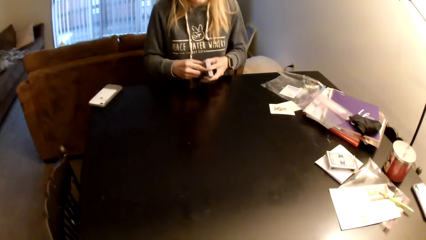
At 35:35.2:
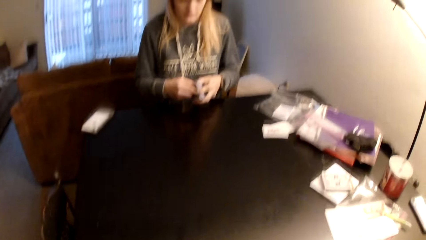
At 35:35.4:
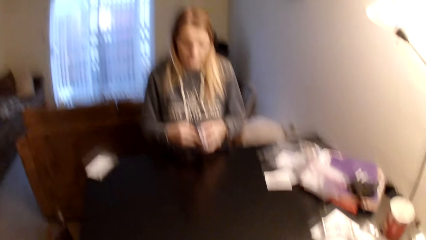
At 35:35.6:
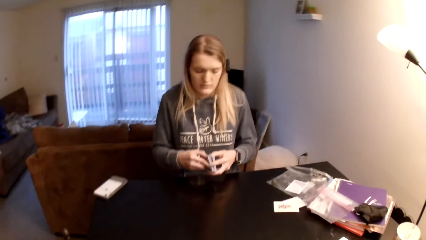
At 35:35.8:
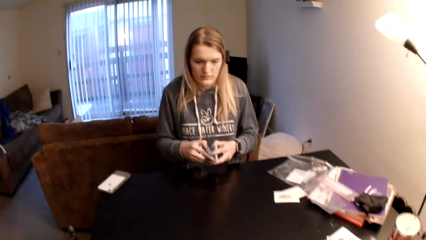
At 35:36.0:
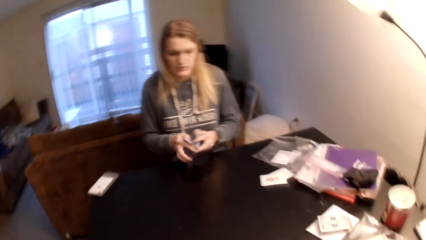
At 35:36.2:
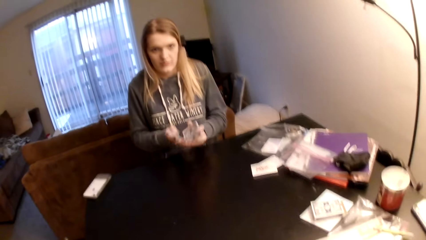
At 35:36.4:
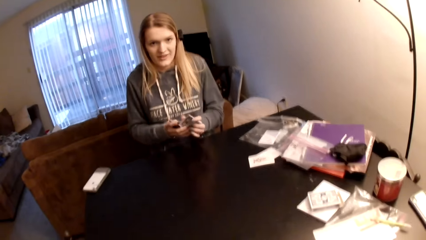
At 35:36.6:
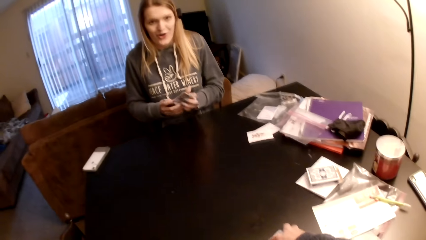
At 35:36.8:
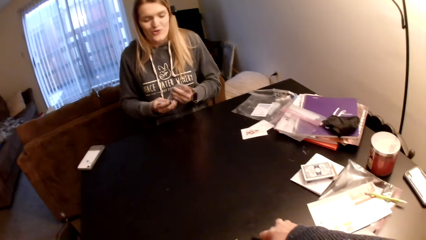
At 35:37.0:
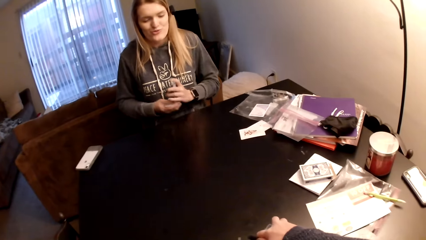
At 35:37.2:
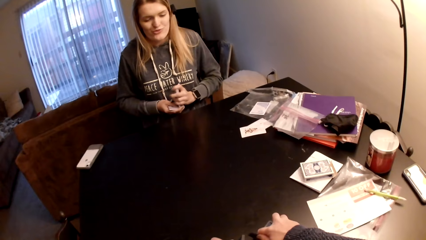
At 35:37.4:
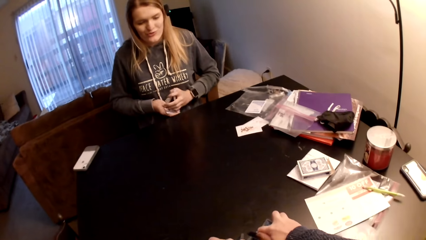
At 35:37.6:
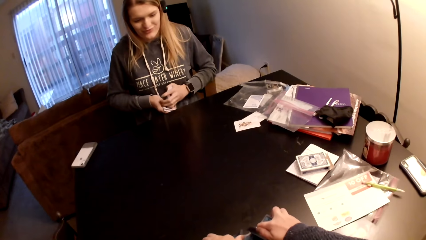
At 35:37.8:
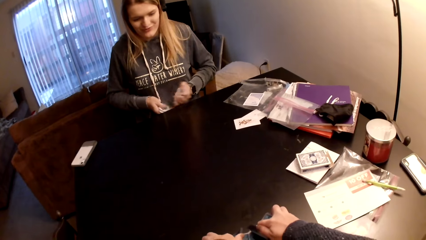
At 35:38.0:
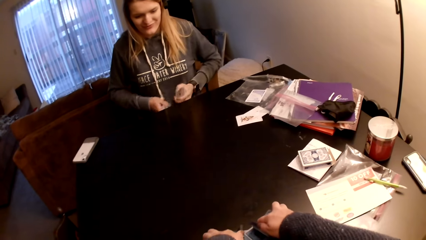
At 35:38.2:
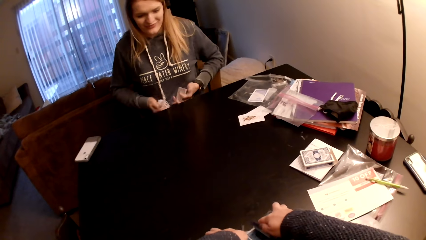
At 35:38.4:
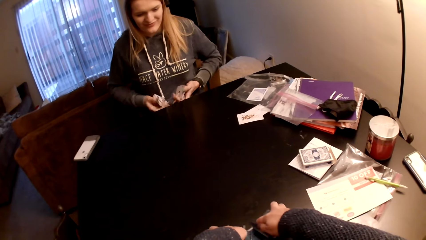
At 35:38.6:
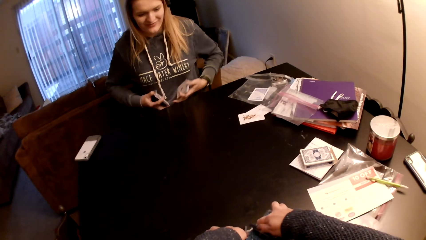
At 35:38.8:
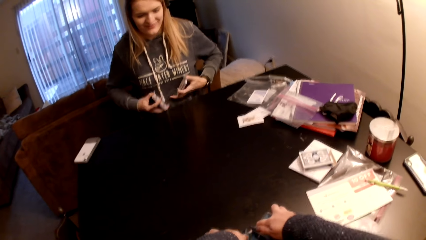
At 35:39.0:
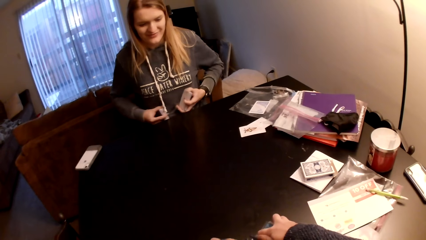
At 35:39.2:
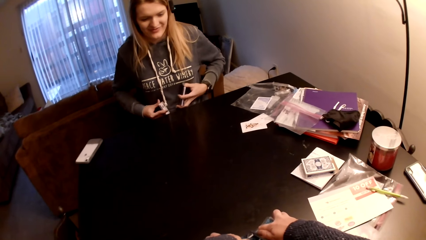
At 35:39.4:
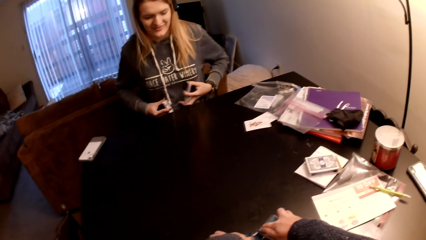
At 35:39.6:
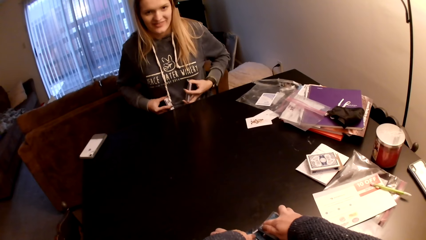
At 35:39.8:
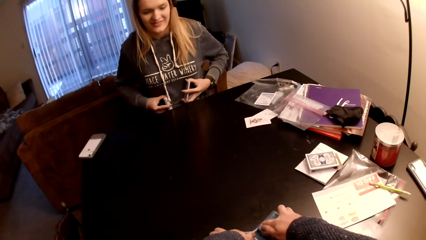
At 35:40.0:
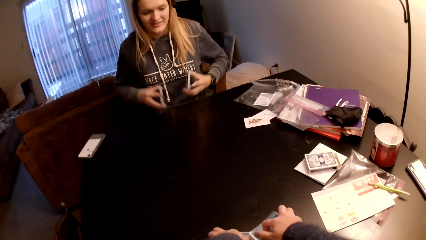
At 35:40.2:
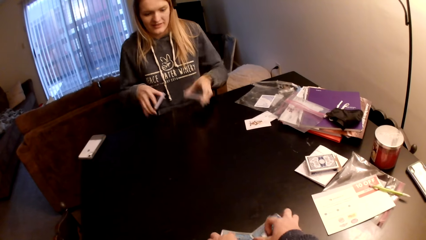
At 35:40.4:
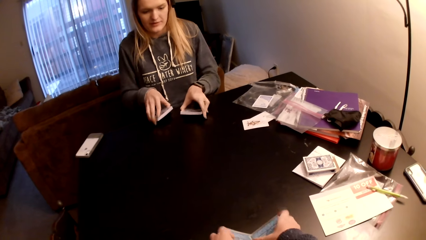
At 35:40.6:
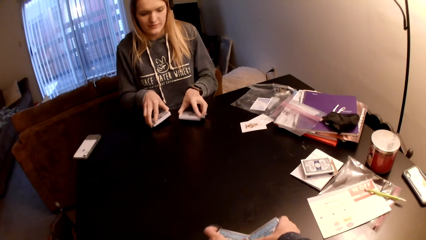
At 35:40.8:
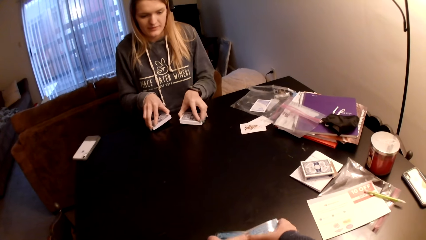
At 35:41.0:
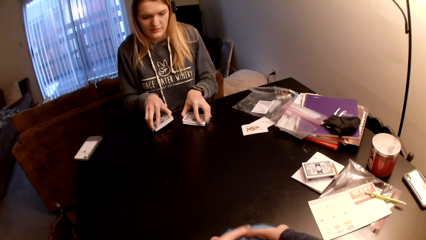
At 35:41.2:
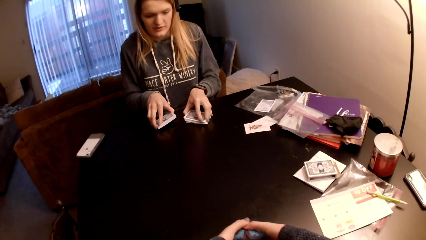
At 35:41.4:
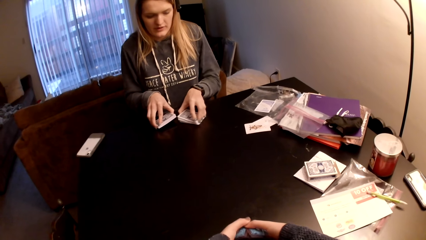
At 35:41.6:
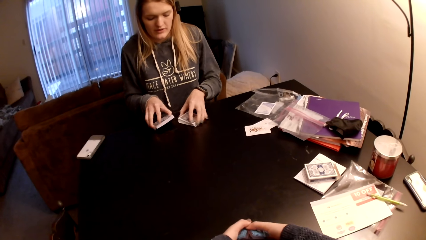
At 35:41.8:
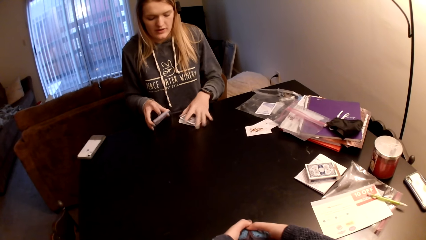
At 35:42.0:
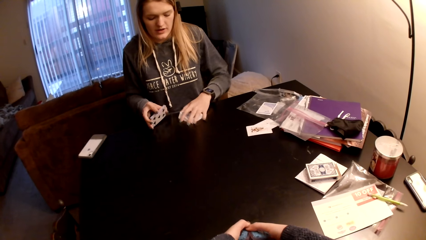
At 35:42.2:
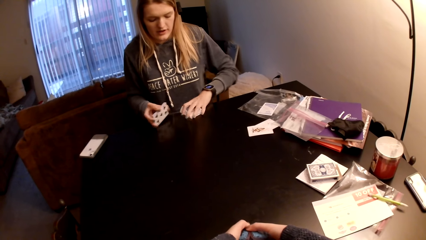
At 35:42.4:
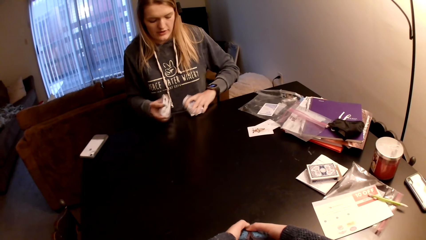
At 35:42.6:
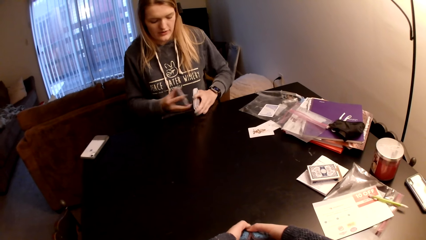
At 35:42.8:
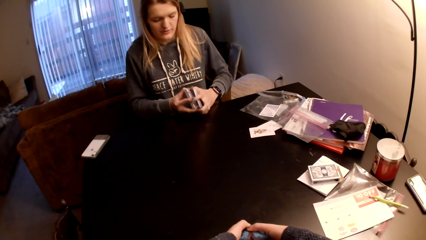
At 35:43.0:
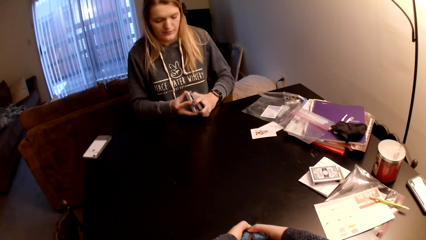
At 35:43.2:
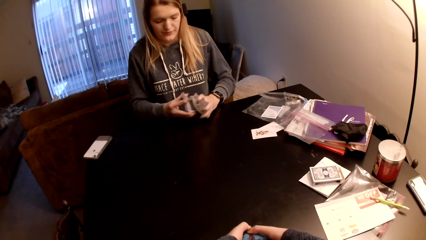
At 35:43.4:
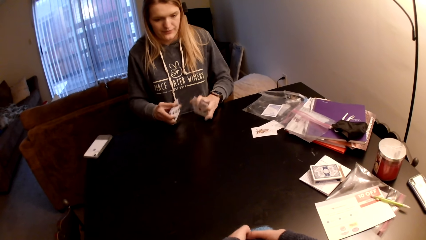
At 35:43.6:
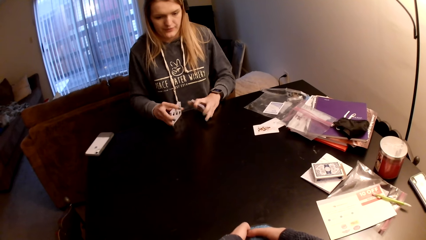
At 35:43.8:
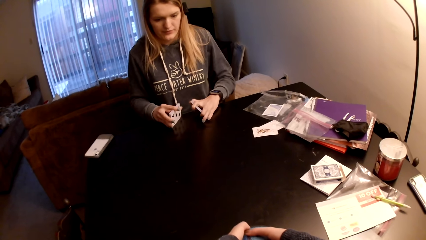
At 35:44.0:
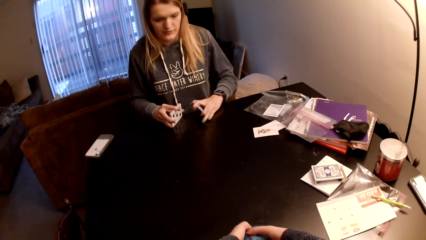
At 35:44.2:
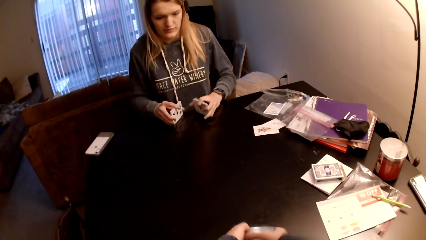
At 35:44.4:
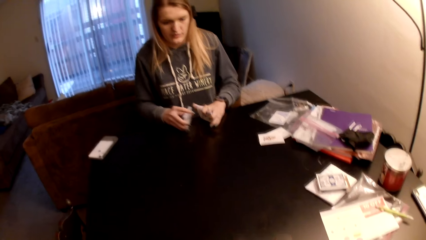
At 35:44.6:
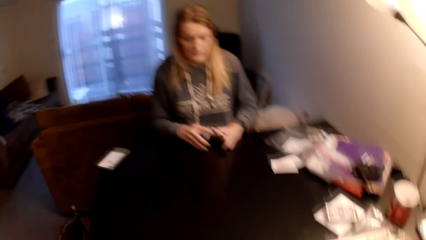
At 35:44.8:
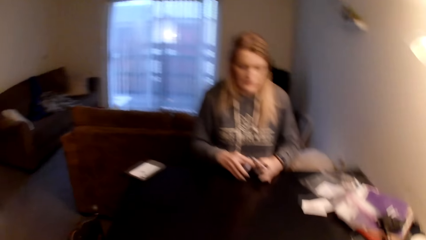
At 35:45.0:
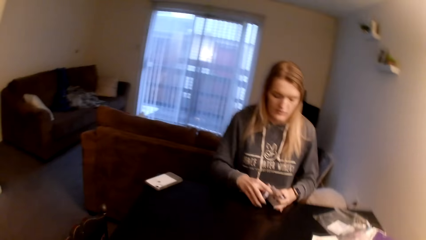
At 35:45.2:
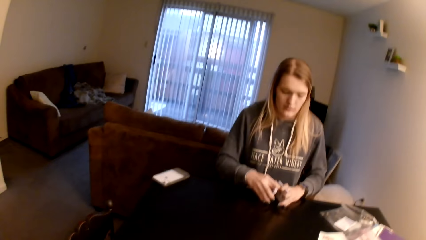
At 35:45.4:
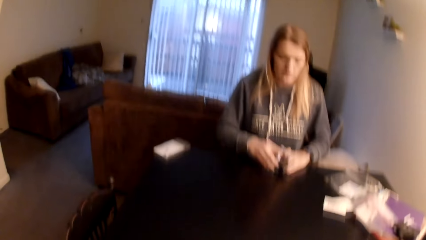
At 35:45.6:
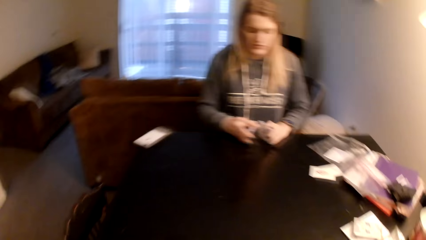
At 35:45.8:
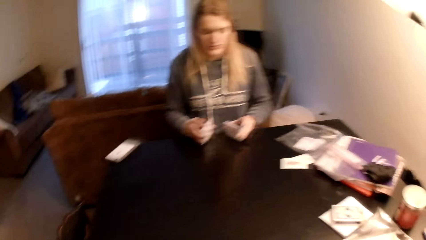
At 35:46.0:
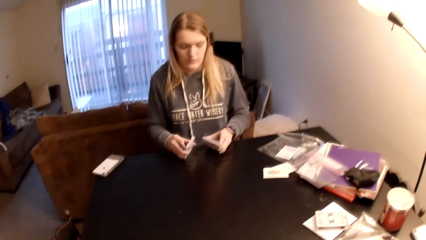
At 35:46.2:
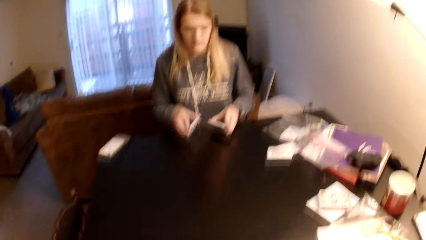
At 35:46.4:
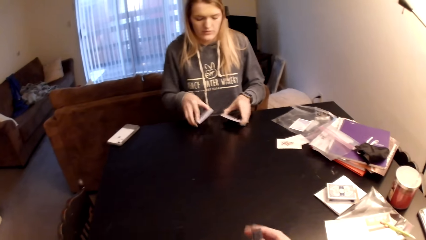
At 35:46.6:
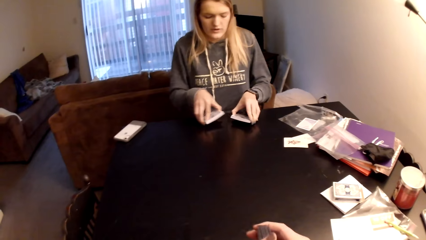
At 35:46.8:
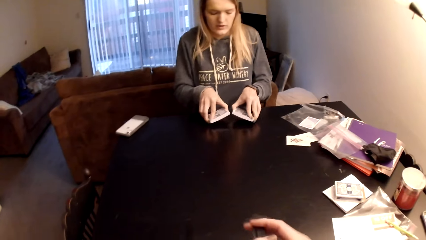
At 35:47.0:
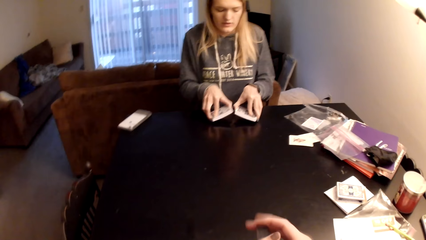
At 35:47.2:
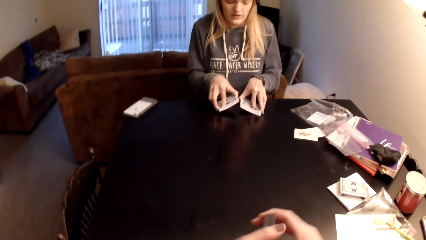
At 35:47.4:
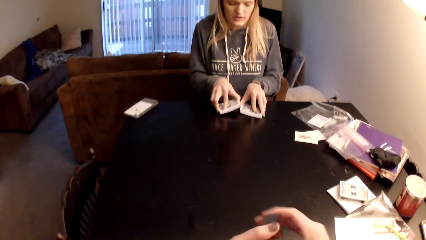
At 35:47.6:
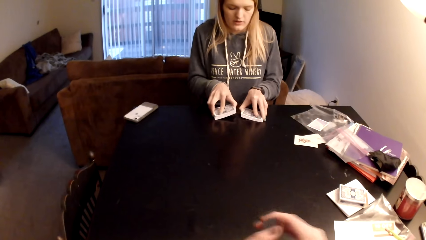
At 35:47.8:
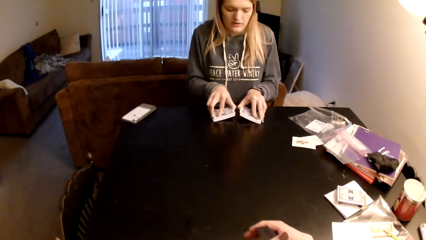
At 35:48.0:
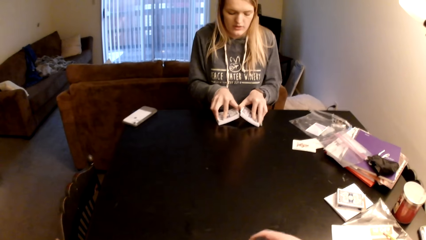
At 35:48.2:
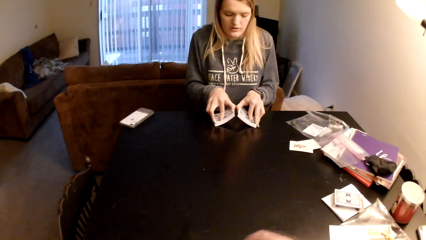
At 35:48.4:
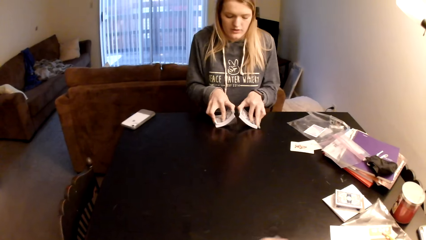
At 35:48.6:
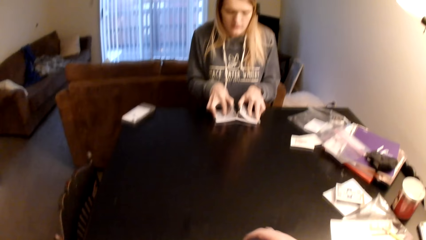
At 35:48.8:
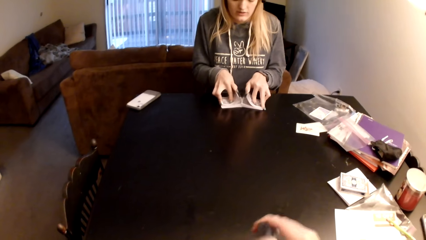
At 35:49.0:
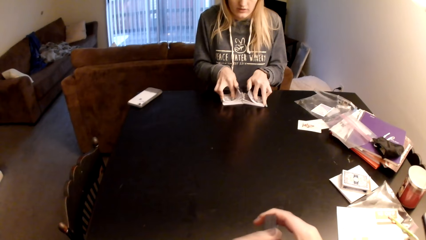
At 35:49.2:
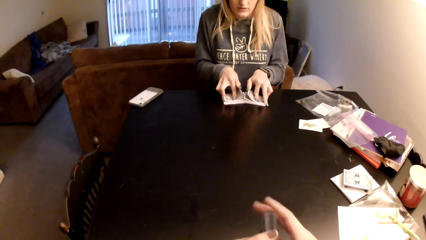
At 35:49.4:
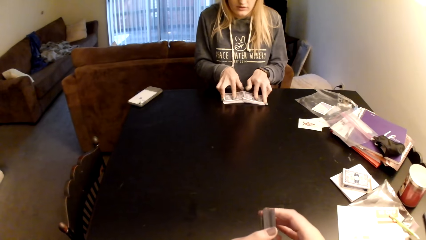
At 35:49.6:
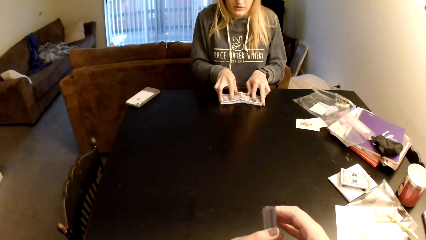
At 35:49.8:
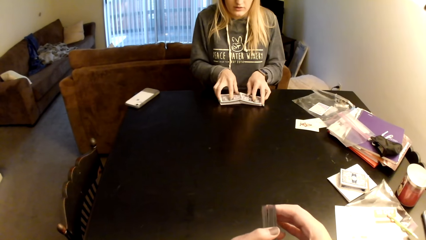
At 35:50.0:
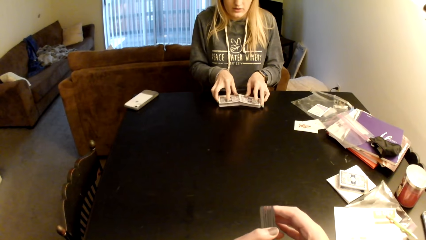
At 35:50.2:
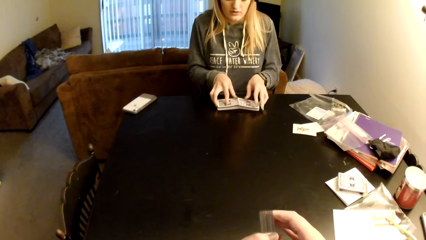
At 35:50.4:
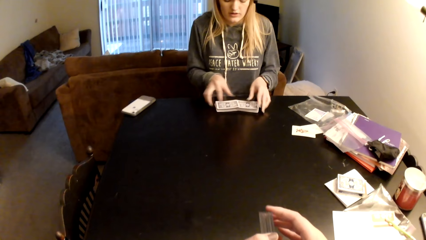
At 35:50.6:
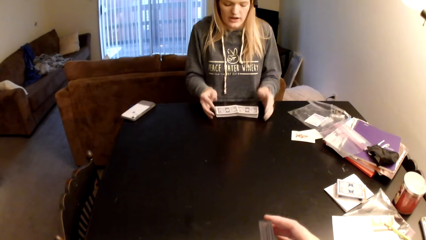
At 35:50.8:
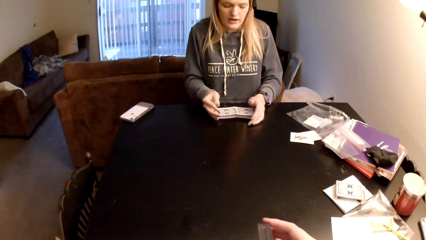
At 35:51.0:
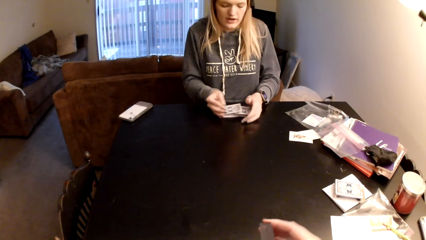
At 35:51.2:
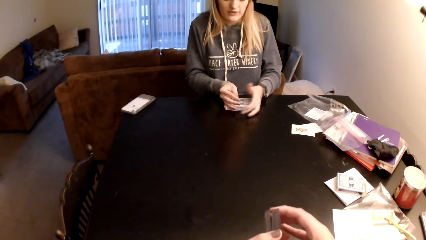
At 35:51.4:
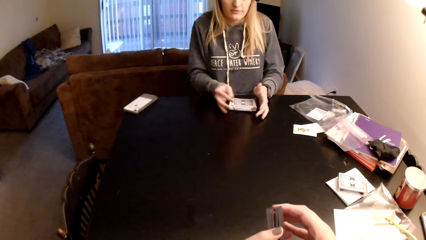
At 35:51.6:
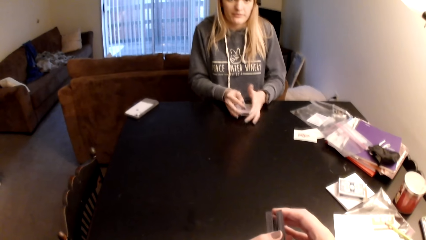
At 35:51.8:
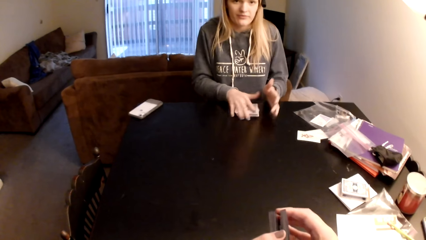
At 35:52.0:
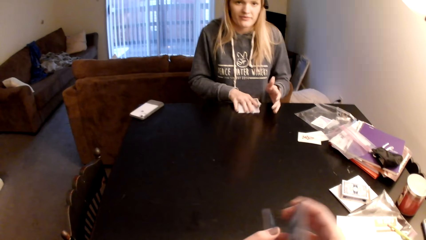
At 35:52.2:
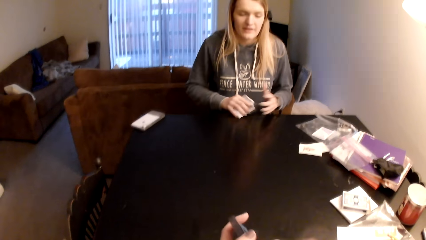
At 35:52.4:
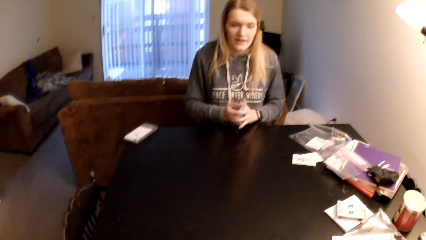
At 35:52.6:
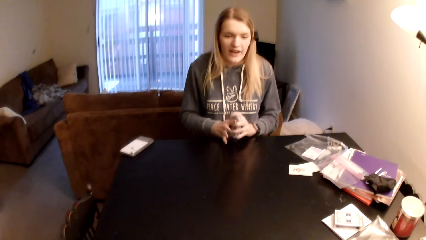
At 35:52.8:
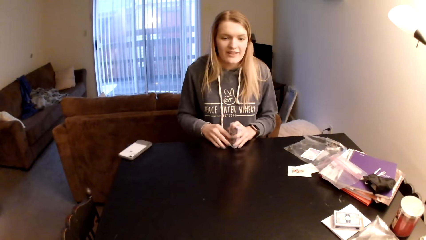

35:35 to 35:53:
A woman divides the cards. The camera wearer looks around a room. The woman holds the cards on her stomach. The camera wearer flips the cards on the table. The woman adjusts the cards on her lap. The camera wearer adjusts the cards on the table. The woman puts the card on the table, picks up the cards from the table, aligns the cards and adjusts the cards on the table. The camera wearer looks around the room. They adjust the cards on the table. The woman flips the cards on the table. The camera wearer divides the cards. The woman adjusts the cards on the table and collects the cards with both hands.
